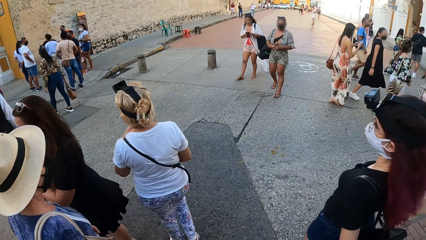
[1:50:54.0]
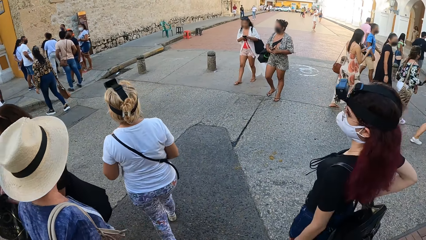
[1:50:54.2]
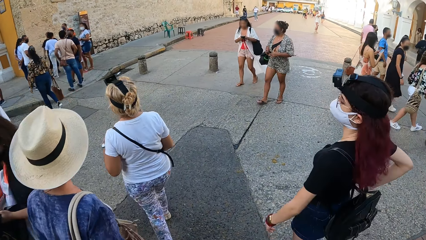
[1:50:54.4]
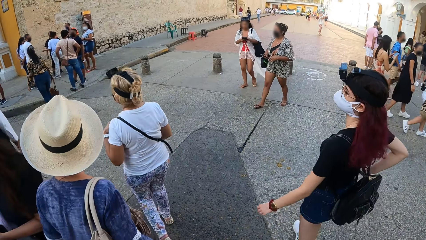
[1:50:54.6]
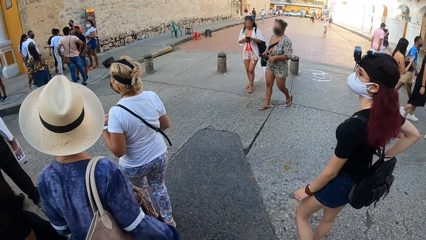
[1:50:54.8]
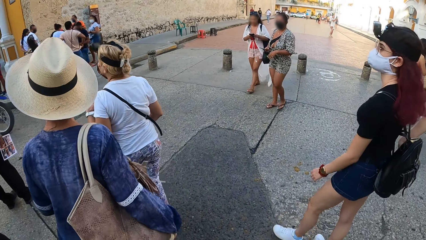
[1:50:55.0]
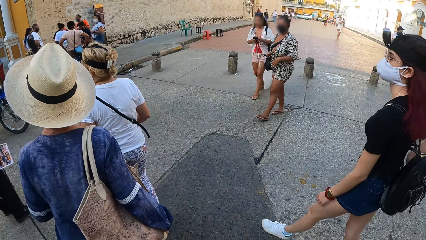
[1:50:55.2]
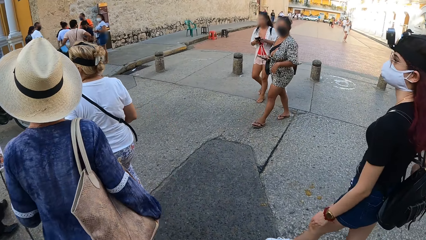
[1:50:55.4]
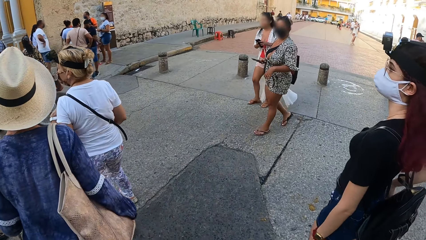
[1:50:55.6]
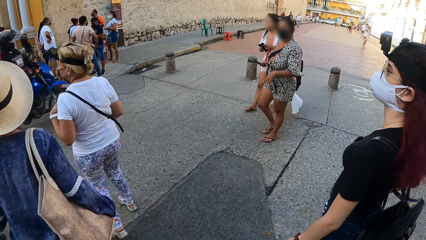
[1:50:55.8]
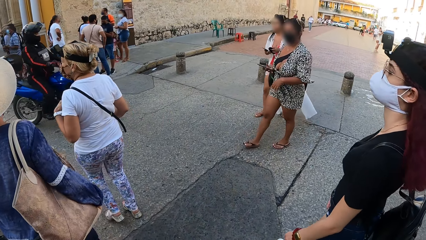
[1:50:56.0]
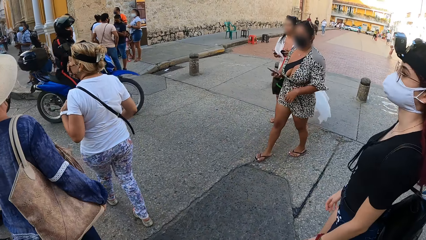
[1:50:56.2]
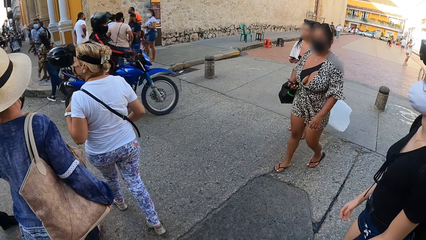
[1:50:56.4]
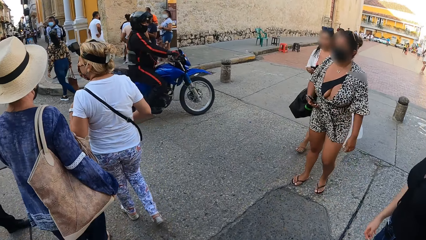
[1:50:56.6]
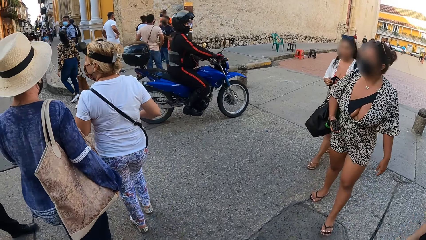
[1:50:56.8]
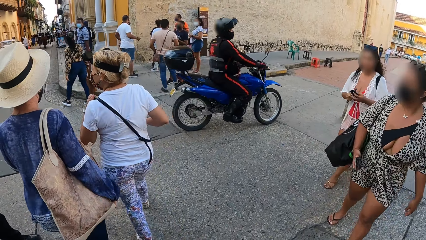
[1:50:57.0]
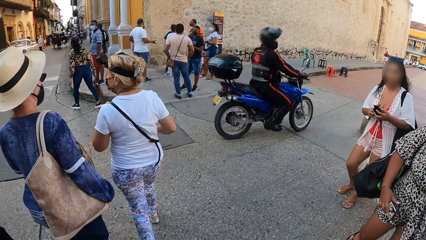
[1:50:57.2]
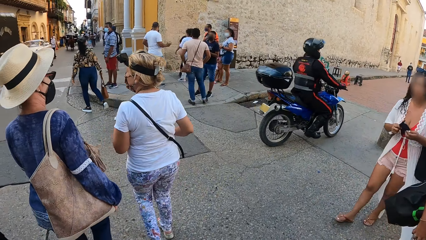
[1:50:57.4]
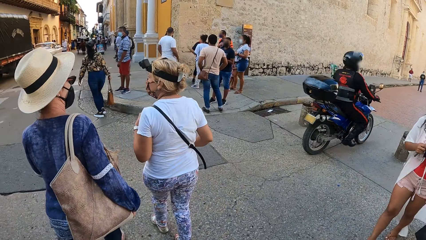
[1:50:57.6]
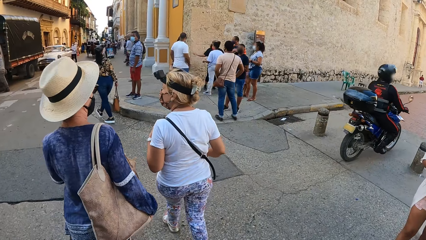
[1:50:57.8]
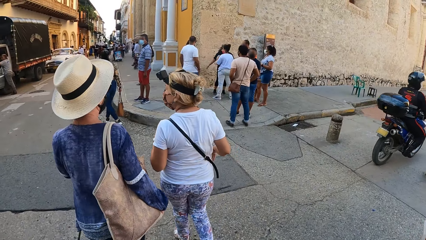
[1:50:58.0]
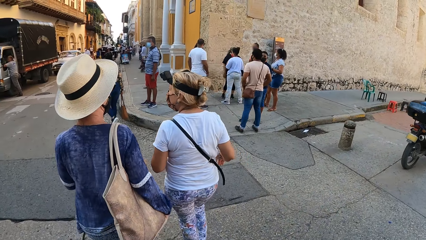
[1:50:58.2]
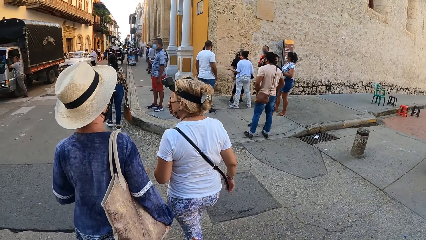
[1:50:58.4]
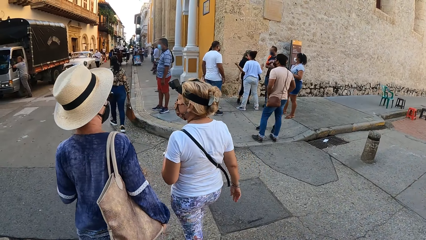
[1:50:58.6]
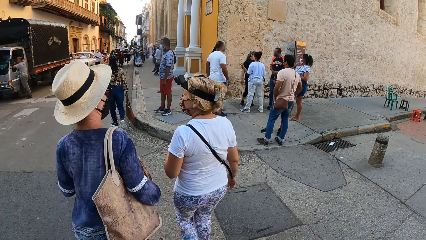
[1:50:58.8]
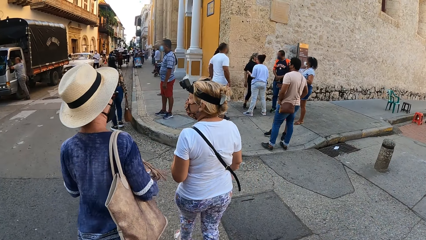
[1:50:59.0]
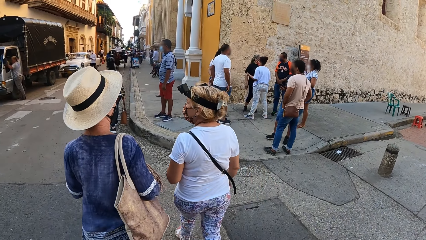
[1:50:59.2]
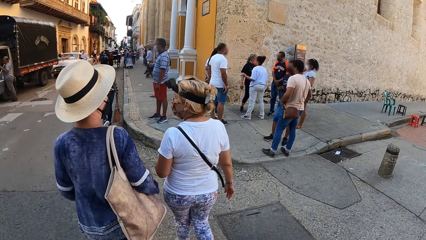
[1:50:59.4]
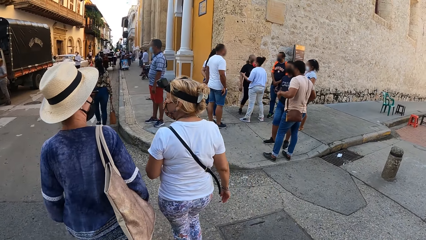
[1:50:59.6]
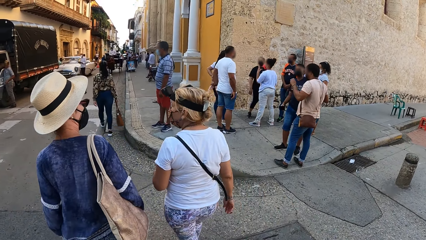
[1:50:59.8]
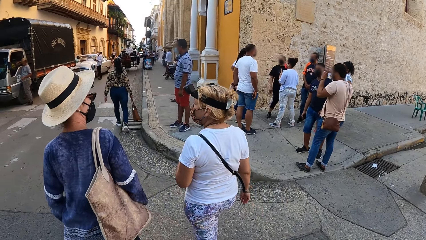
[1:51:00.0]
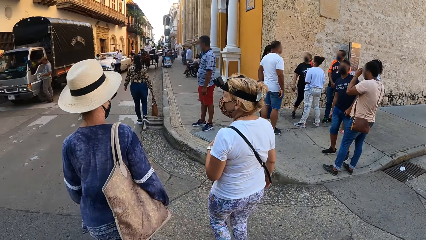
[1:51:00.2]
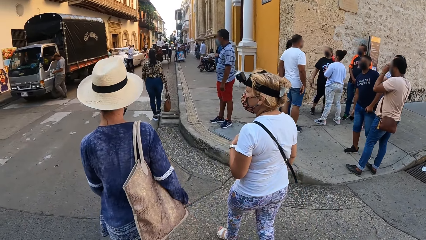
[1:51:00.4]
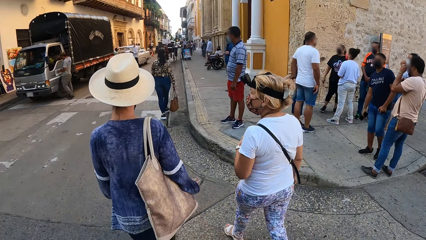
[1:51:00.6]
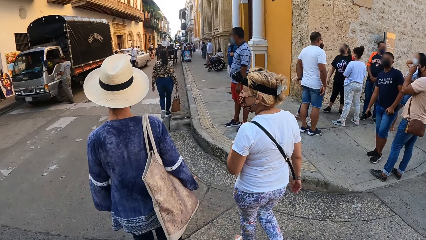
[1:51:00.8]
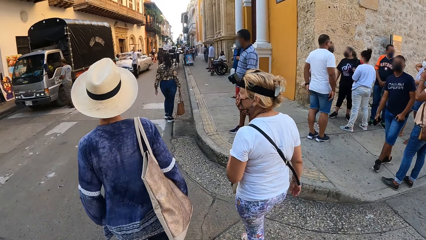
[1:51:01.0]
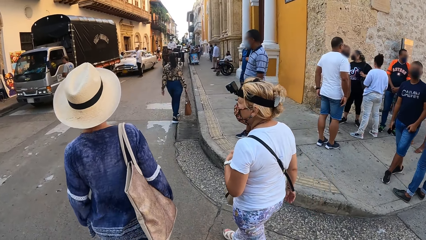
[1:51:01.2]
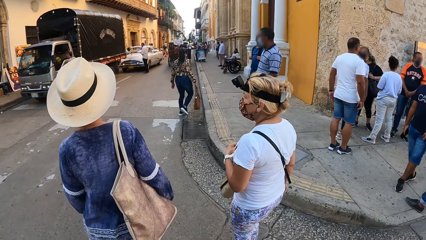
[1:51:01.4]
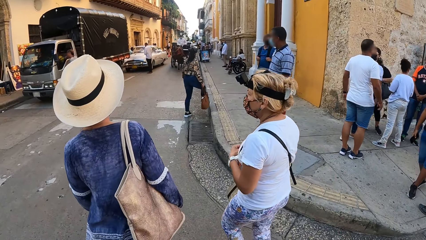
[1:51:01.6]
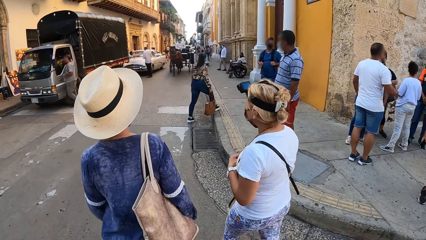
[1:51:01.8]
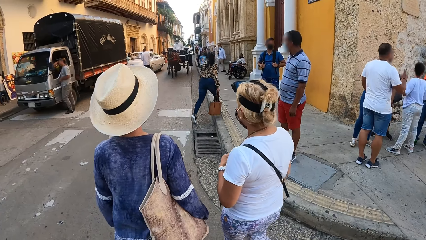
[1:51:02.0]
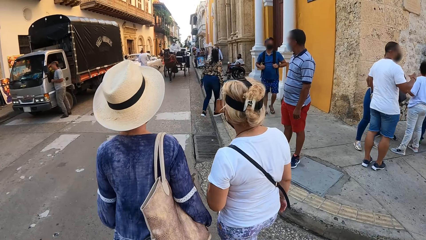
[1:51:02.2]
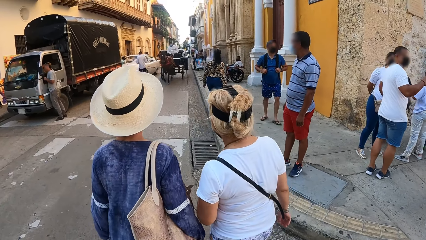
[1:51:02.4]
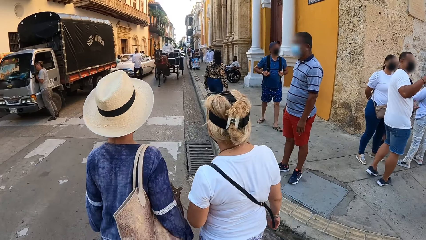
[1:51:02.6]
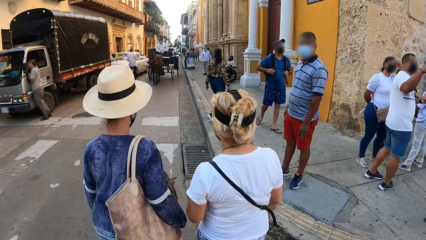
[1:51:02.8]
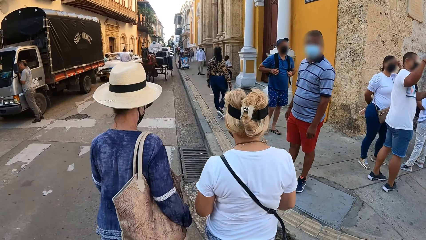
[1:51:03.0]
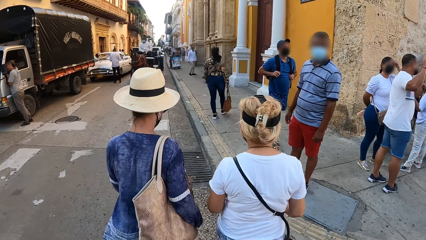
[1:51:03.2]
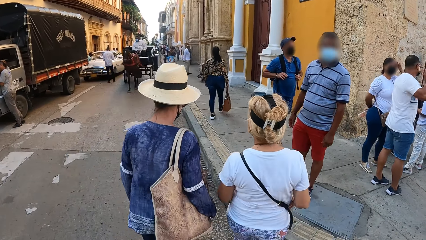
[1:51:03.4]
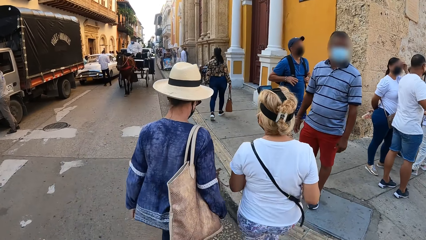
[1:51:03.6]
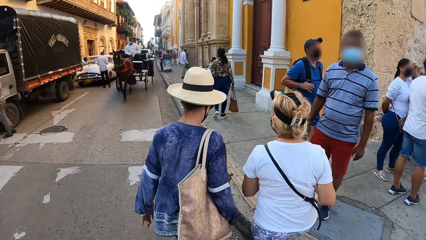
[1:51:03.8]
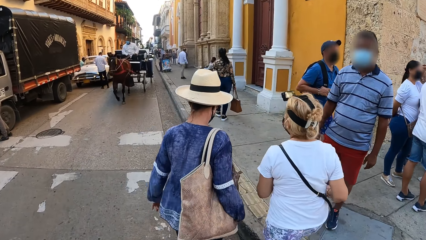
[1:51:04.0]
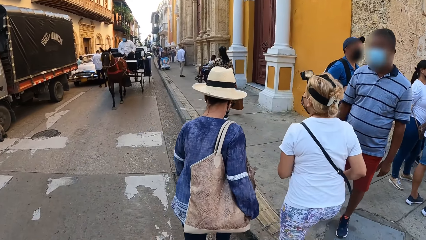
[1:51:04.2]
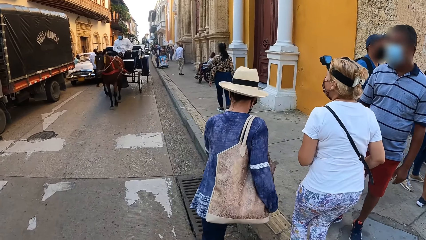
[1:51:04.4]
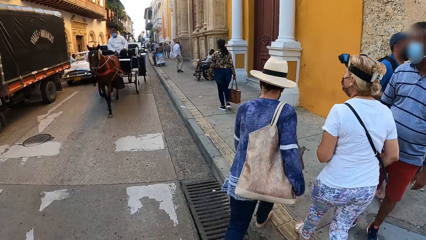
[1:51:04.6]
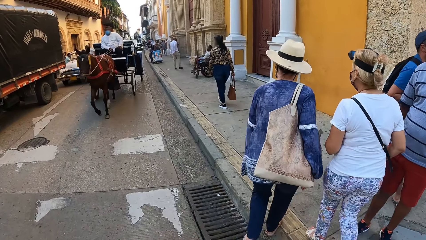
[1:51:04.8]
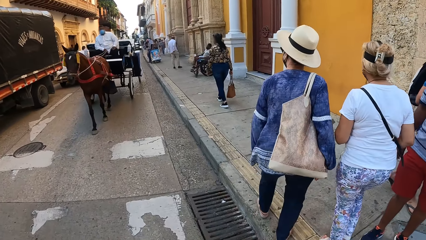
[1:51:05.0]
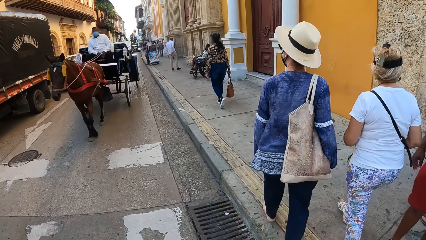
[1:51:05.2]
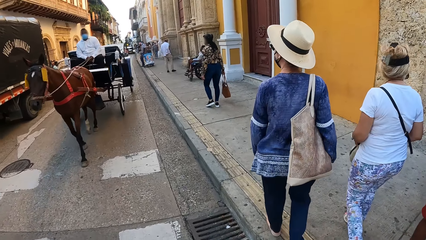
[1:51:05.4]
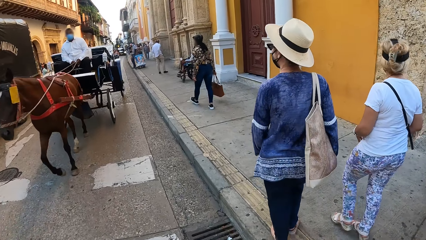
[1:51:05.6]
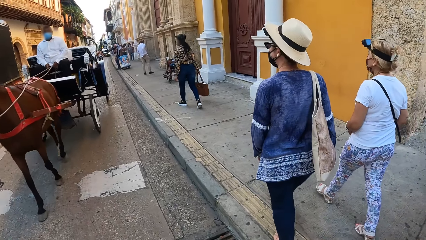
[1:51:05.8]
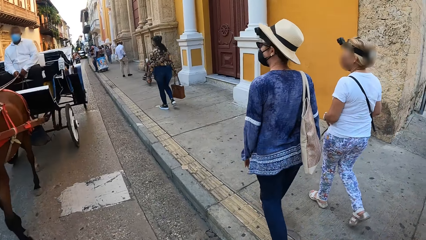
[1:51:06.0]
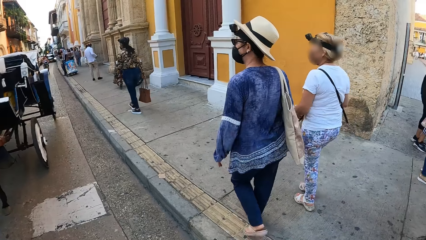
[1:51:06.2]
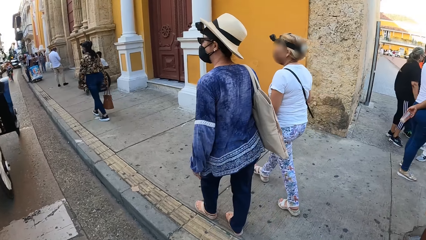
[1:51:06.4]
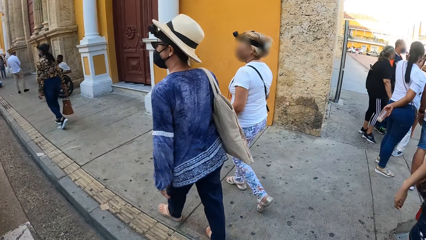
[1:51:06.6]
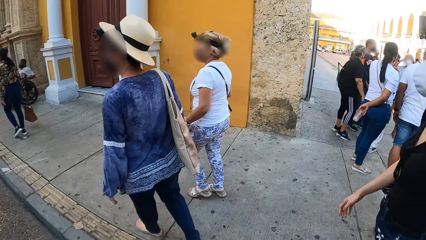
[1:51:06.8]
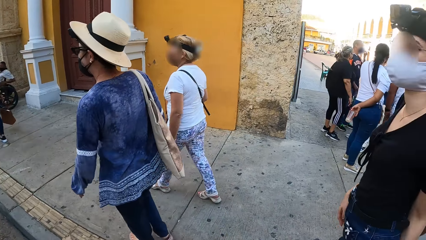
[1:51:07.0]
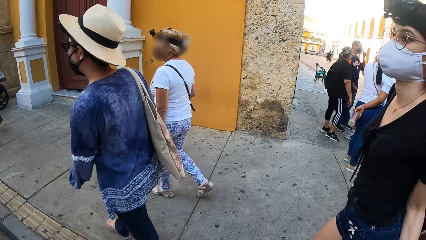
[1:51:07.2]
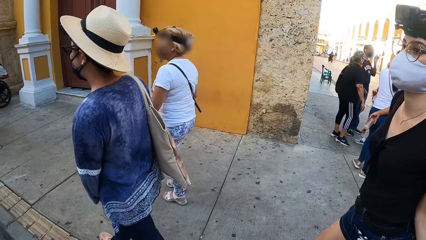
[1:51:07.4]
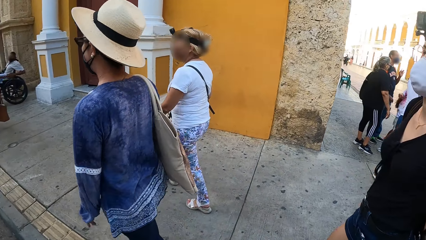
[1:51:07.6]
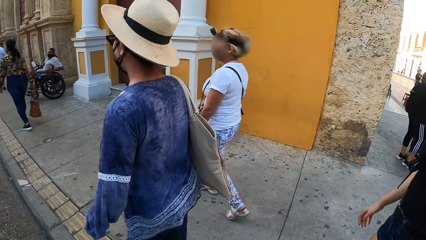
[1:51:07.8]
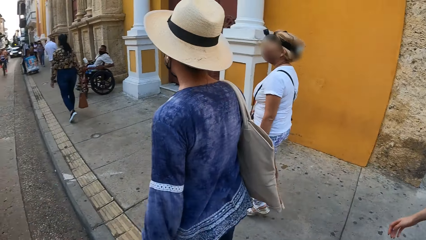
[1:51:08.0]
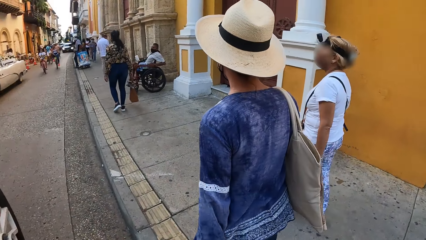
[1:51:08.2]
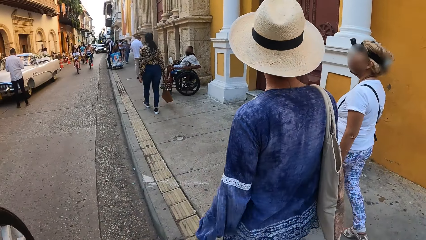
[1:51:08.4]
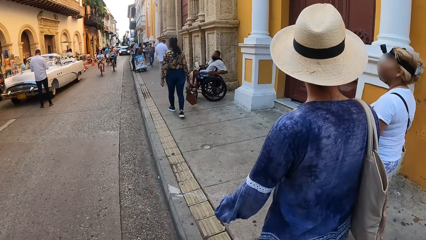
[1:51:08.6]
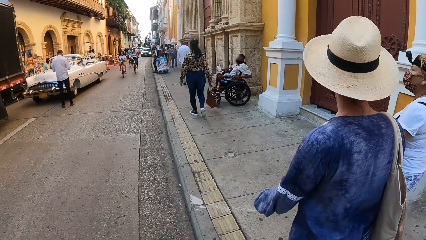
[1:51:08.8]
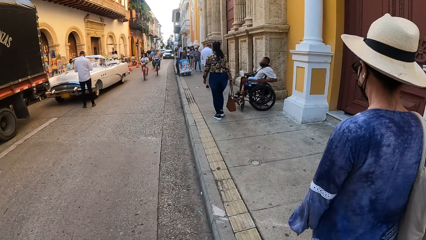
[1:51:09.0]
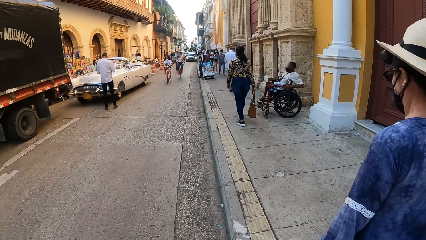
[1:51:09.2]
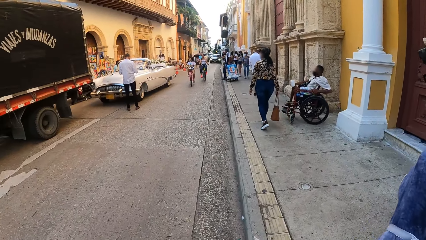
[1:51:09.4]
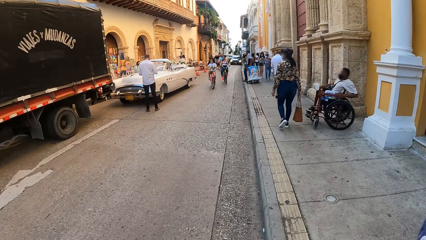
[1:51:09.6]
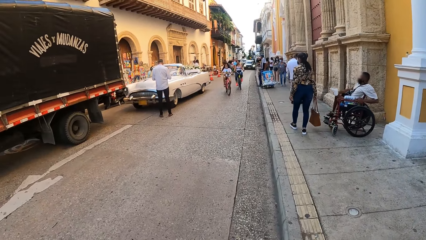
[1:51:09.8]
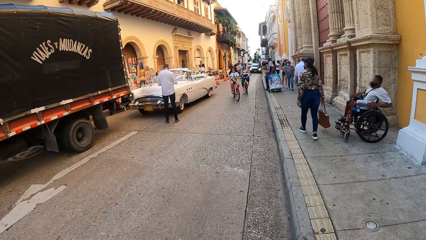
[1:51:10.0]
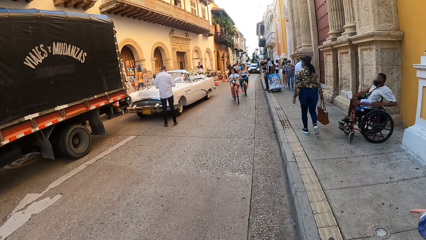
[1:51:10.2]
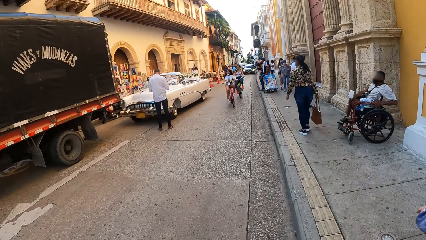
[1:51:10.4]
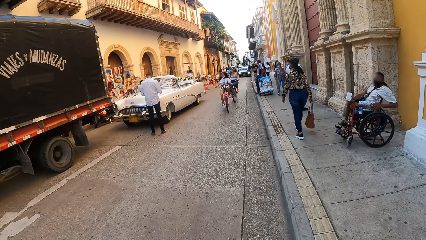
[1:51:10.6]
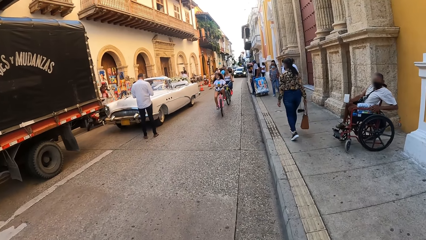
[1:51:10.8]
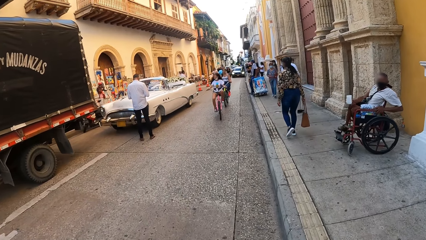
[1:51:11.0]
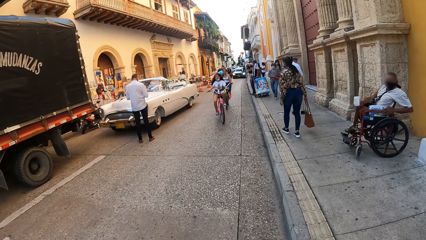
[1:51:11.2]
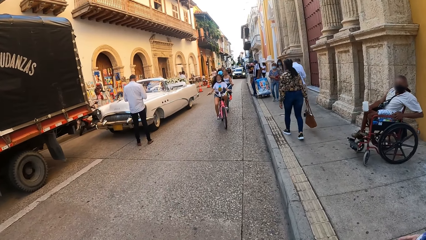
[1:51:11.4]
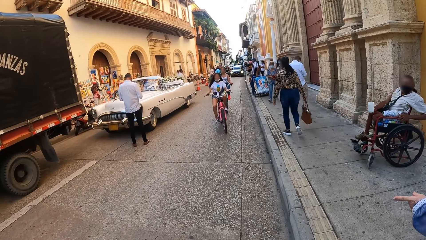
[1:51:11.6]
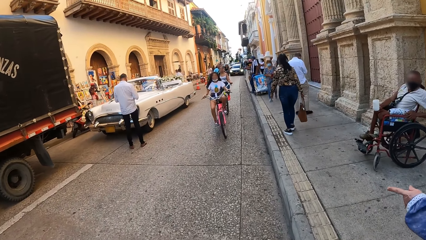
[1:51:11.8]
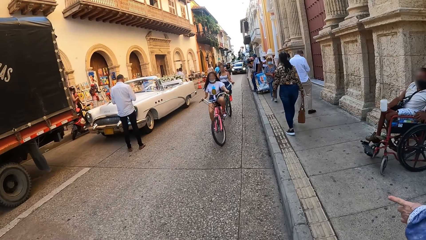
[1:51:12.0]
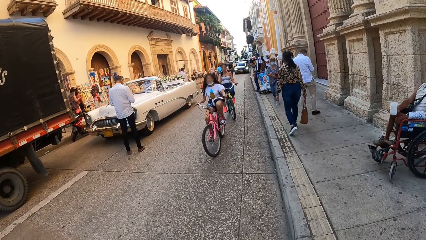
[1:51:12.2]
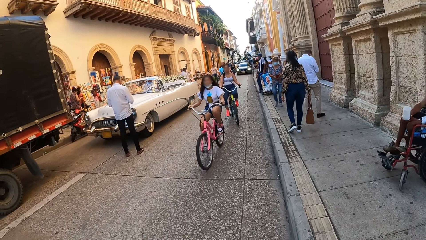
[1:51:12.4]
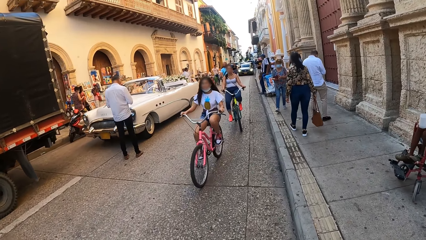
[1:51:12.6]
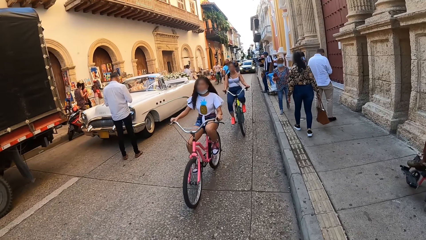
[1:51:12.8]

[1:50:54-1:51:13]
The woman holds the bag around her neck with her left hand. A motorcycle drives past the camera wearer. A horse carriage drives past them. Another woman points her left hand.
